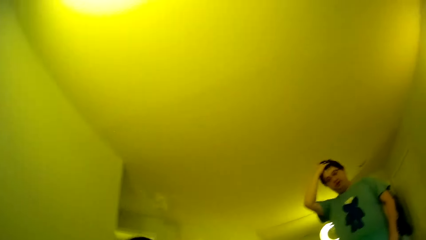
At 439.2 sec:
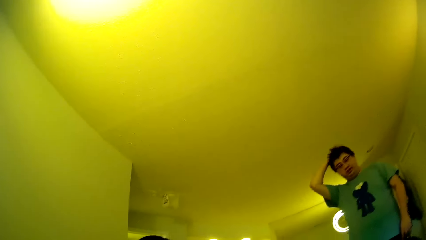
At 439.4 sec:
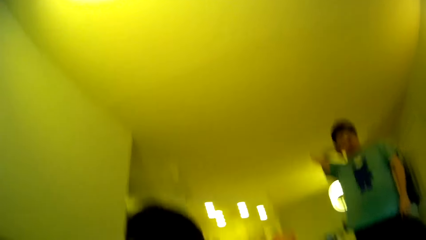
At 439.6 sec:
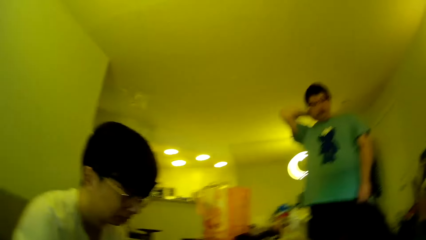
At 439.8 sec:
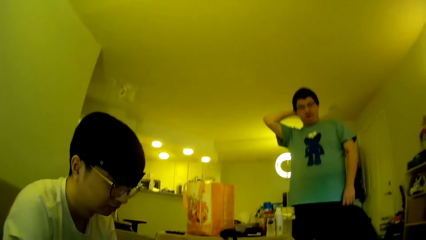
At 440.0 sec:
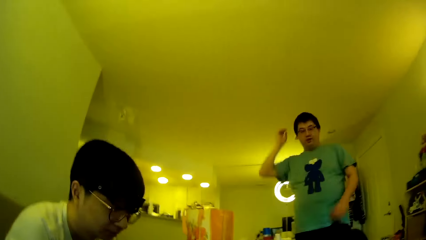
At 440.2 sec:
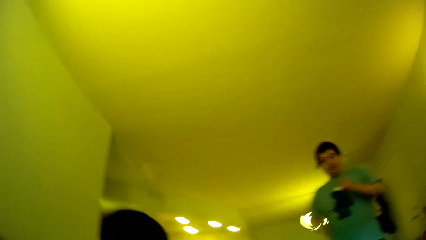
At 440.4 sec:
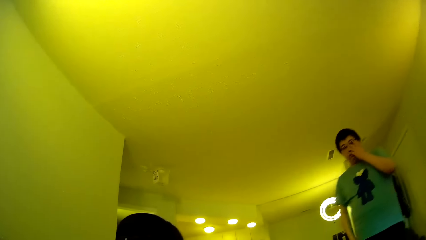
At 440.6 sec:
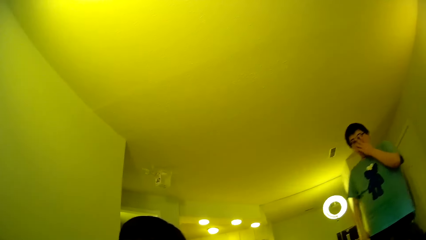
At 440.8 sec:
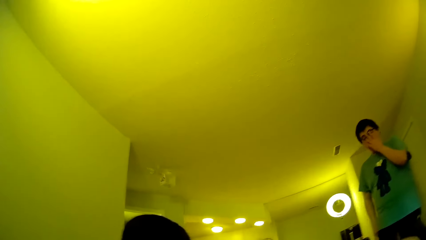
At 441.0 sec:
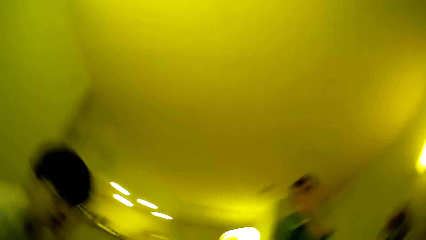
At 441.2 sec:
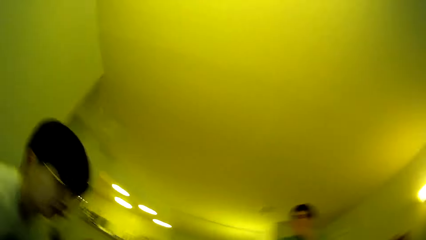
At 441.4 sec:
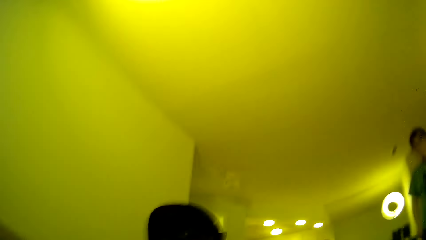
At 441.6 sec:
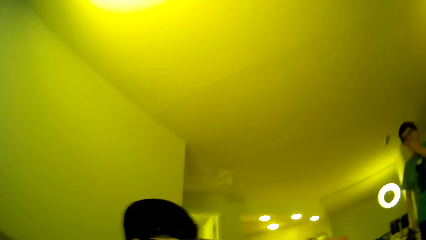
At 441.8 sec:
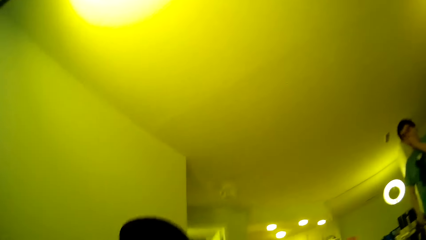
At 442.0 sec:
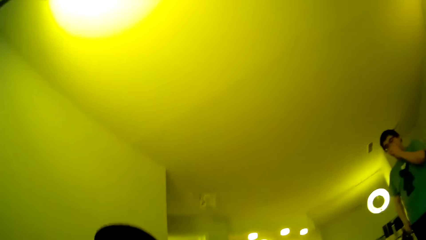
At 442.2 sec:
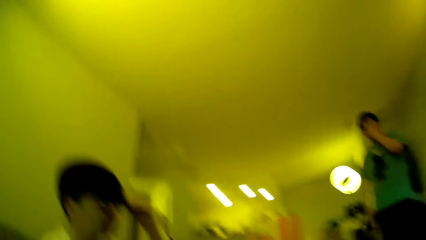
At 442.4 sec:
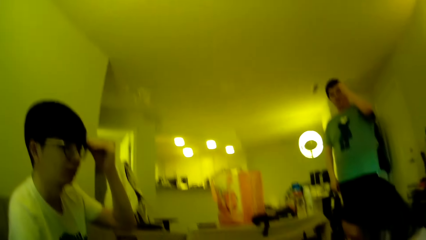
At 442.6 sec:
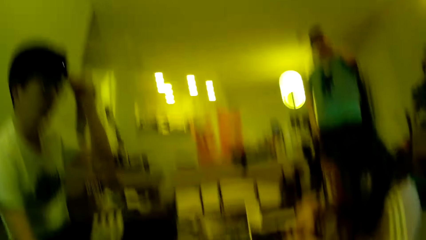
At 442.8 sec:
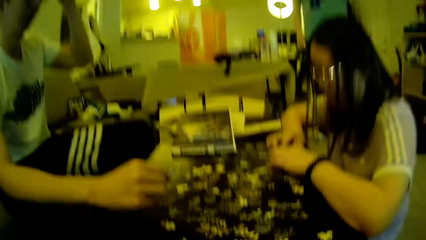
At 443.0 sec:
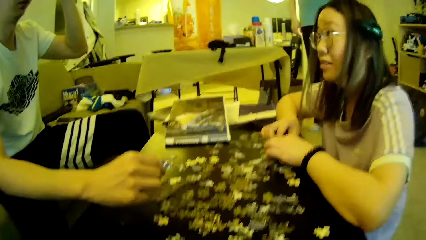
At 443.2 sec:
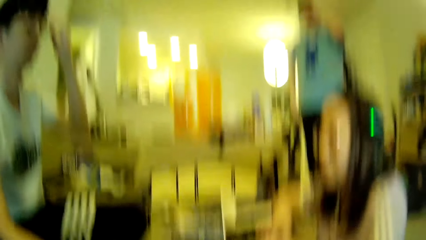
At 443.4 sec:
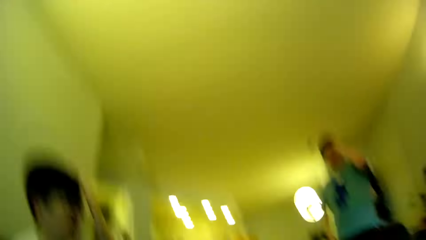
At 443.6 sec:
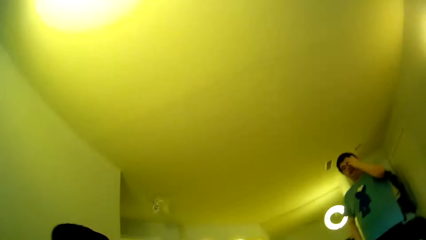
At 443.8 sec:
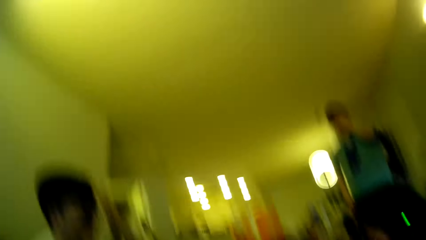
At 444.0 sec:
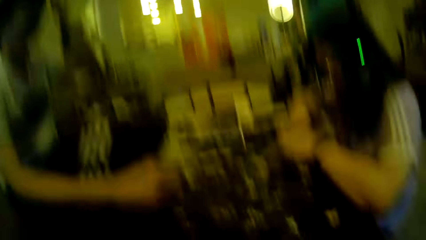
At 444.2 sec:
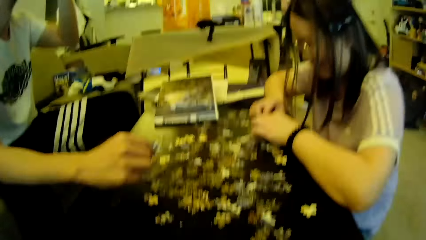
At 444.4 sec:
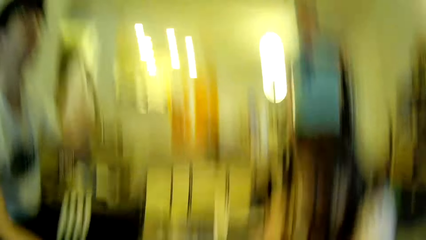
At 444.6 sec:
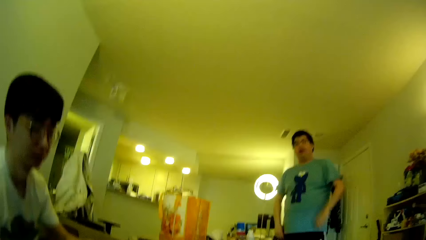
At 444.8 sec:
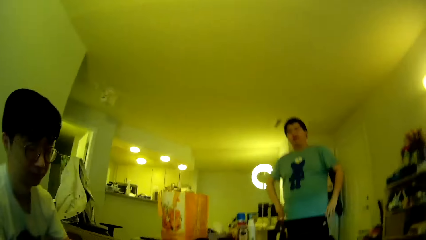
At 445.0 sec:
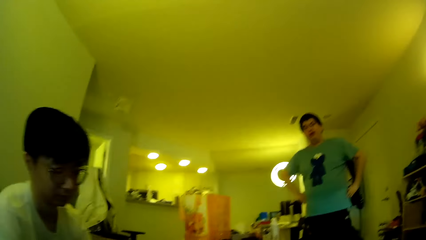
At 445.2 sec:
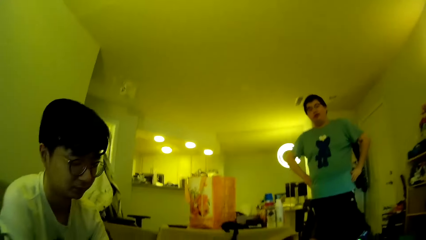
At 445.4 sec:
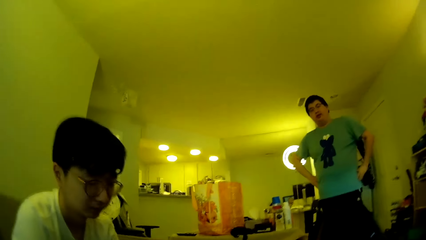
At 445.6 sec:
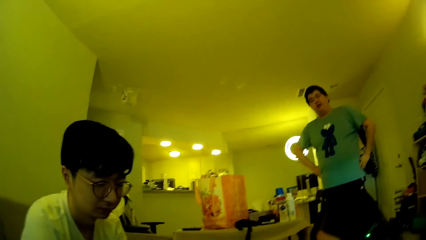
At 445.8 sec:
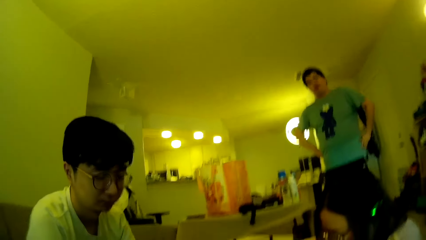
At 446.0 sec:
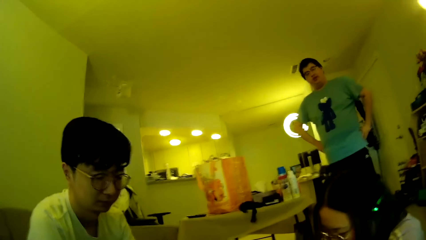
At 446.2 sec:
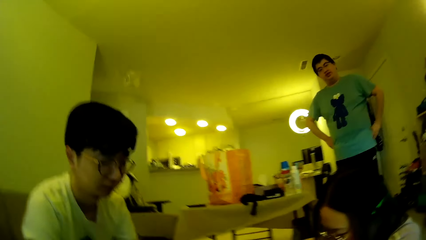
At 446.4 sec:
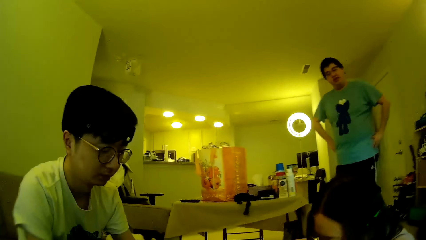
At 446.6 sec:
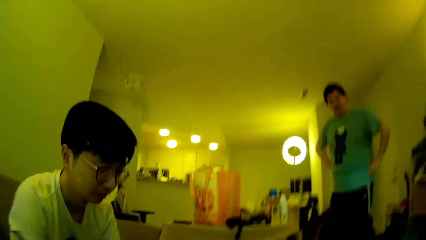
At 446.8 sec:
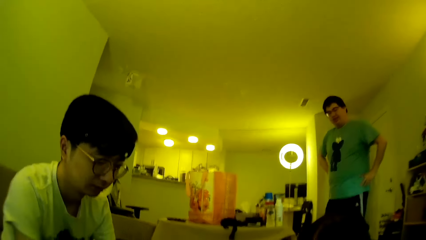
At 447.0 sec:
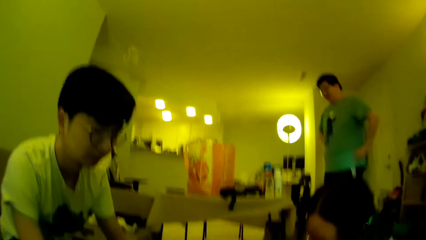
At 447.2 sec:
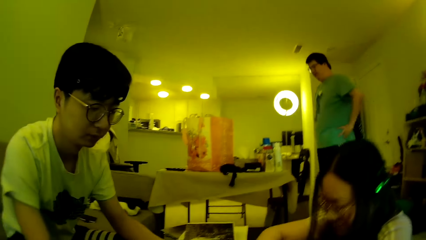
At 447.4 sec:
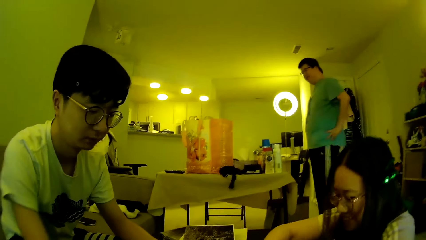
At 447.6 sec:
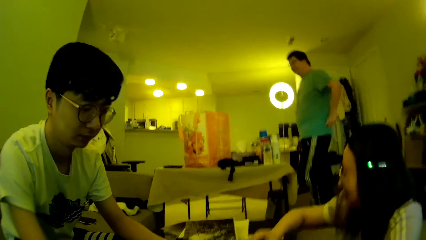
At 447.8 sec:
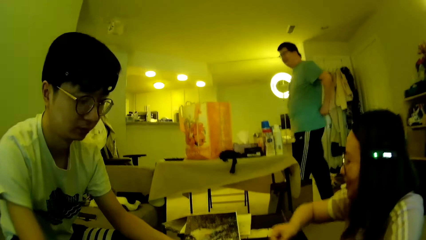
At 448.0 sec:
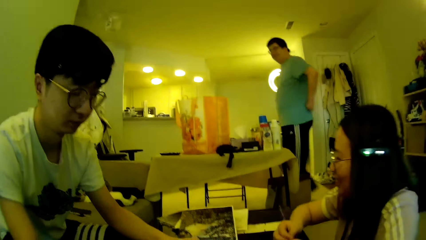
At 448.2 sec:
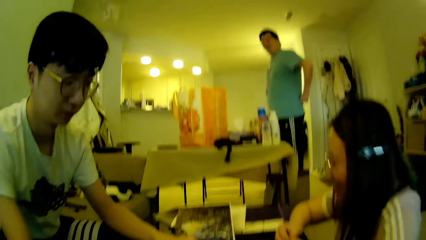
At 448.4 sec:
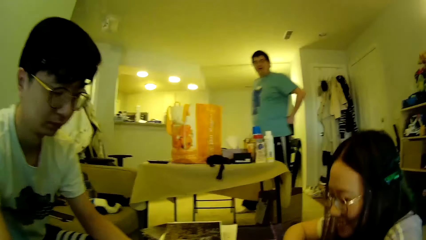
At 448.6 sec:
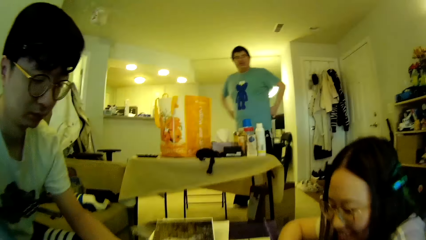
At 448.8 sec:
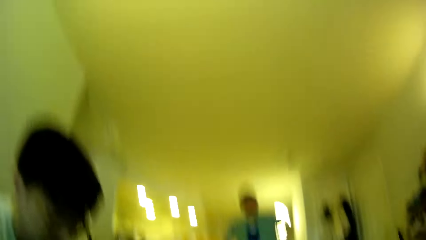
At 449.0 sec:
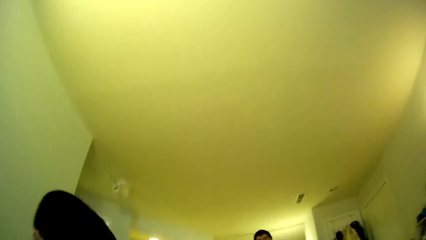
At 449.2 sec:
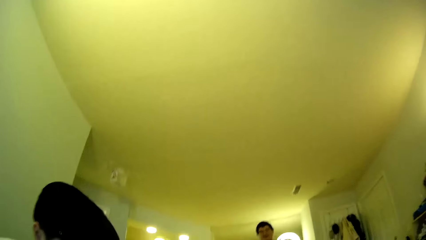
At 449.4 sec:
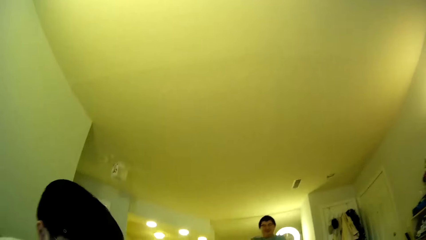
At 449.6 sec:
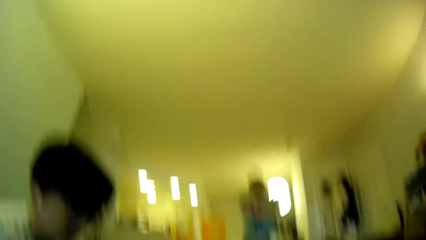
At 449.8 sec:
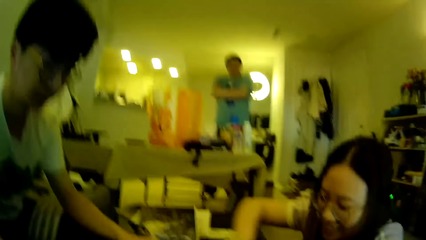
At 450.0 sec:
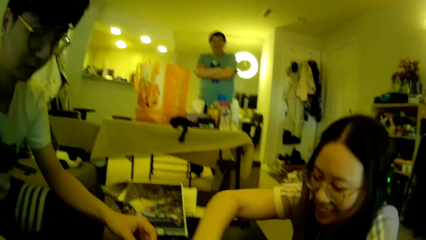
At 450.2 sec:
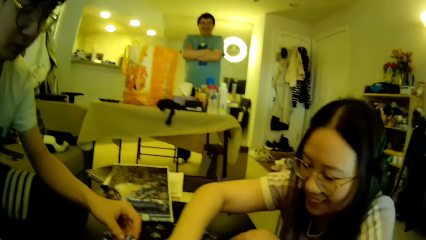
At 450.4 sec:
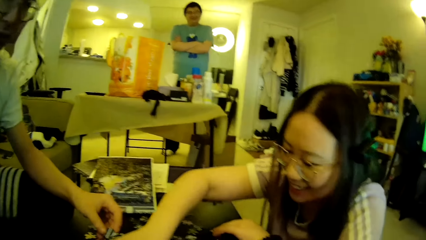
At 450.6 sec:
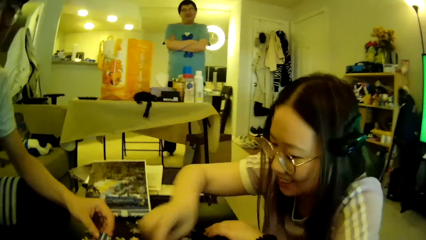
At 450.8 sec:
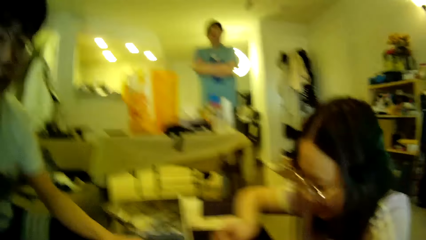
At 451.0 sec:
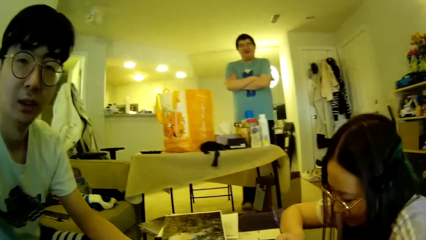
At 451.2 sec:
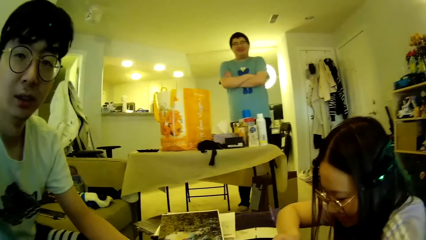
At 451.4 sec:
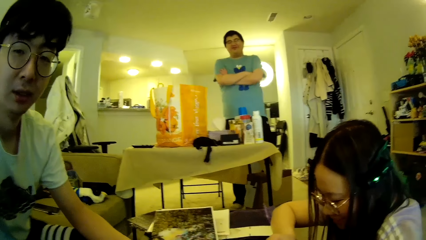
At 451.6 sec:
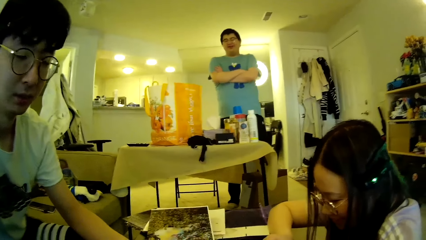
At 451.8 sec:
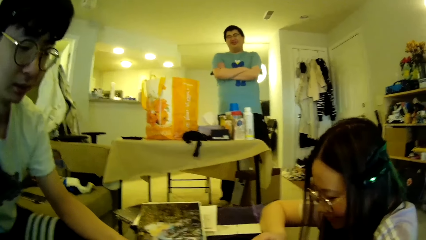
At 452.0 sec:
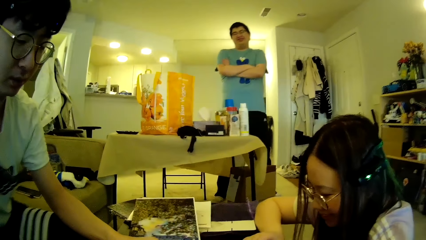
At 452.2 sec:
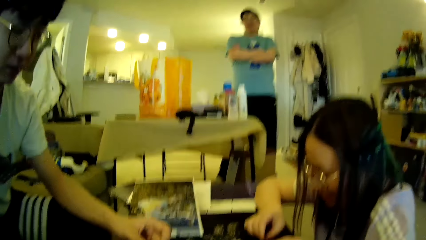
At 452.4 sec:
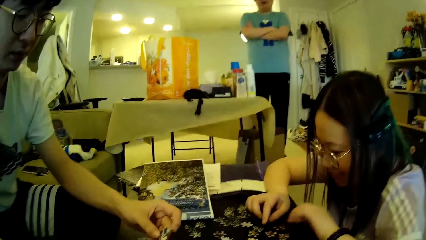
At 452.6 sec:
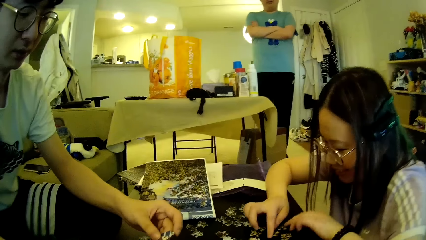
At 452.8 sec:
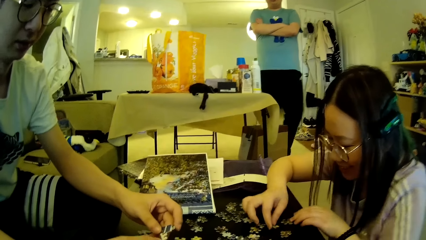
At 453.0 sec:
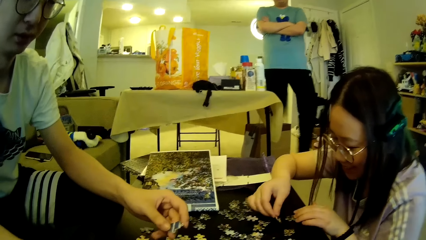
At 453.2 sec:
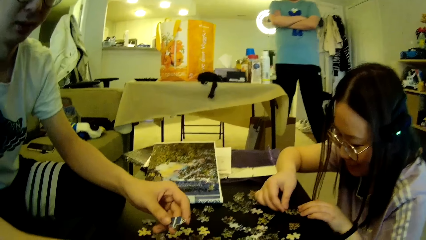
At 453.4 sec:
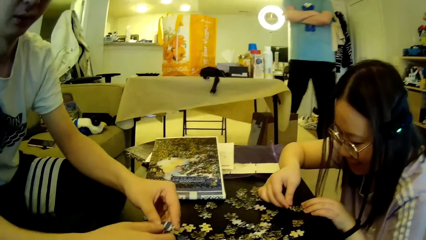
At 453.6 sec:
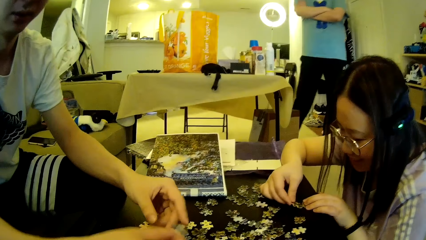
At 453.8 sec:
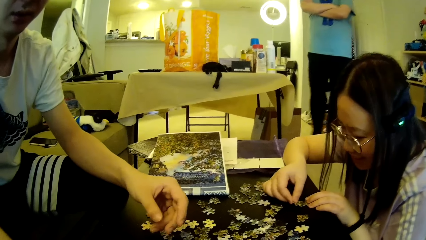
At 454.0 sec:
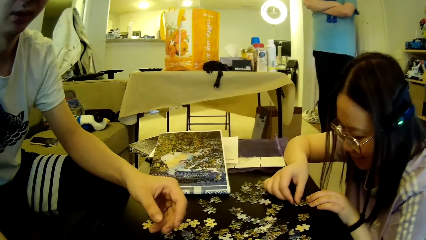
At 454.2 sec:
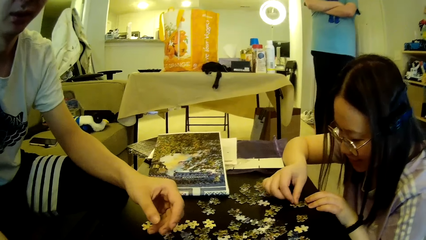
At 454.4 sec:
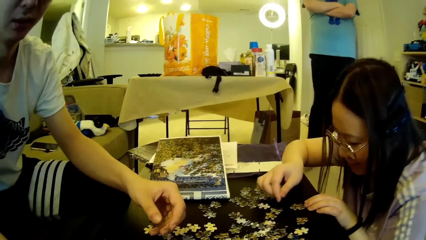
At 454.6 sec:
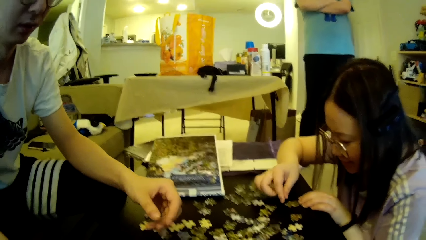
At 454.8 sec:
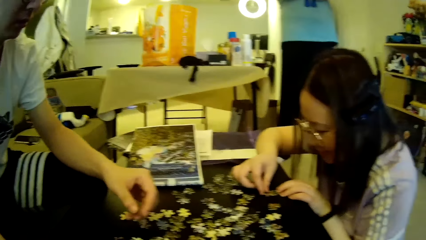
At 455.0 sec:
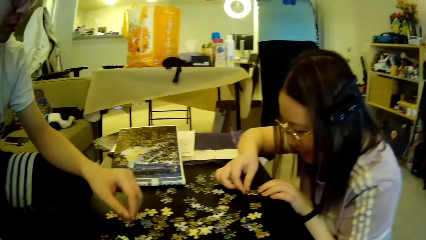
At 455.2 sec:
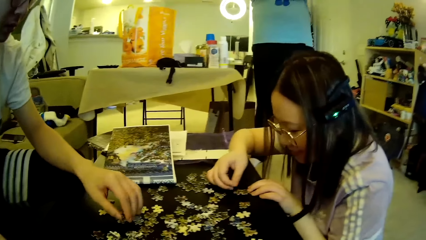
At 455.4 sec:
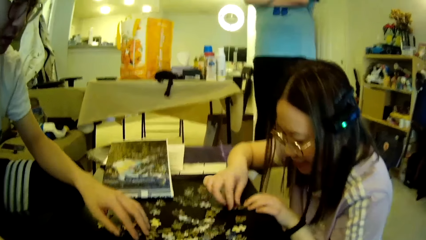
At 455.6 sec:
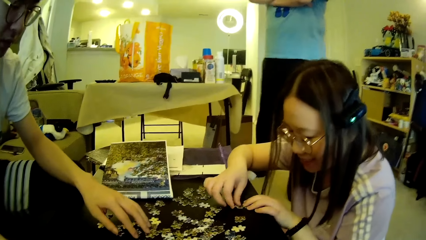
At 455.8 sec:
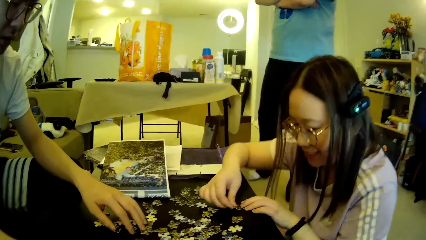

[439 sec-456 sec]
The camera wearer looks around. A man touches the face using a hand. Another man lifts a hand. The other man touches the hair. The camera wearer looks around. The first man adjusts the hands. The first man steps forward and walks around in the house. The camera wearer looks around. A woman moves the hands. The other man and the woman adjust the puzzle pieces on the table. The first man steps forward. The woman moves the model pieces.
